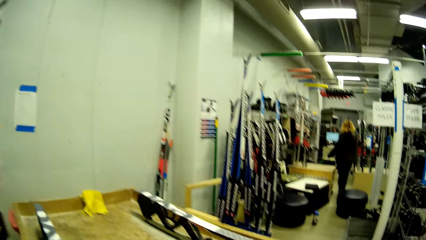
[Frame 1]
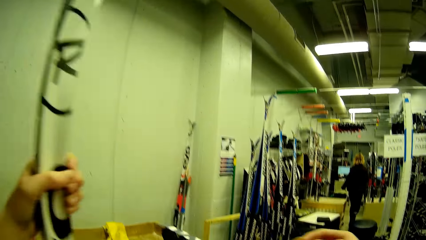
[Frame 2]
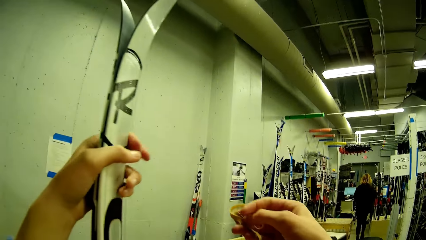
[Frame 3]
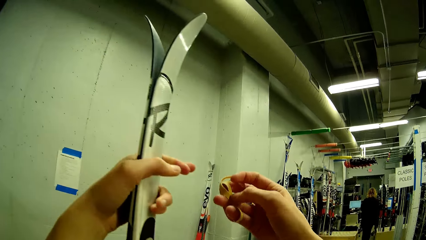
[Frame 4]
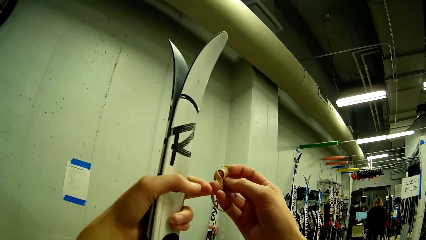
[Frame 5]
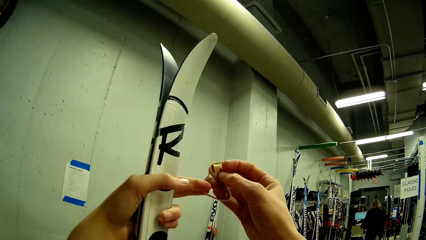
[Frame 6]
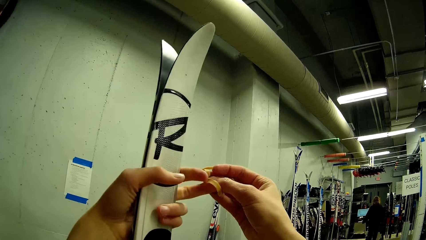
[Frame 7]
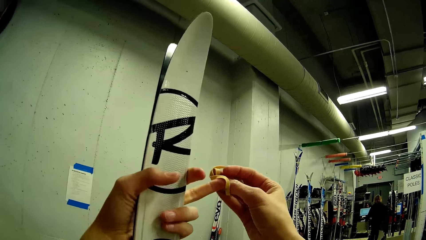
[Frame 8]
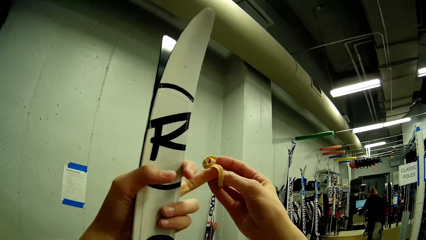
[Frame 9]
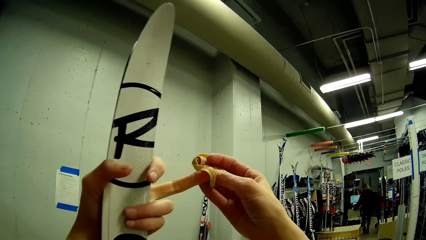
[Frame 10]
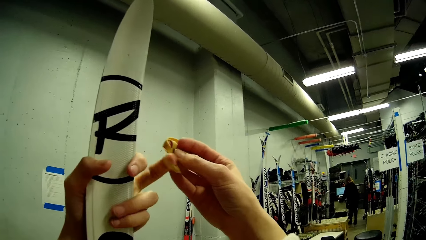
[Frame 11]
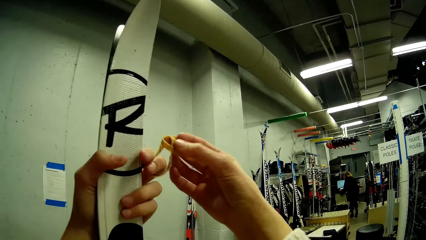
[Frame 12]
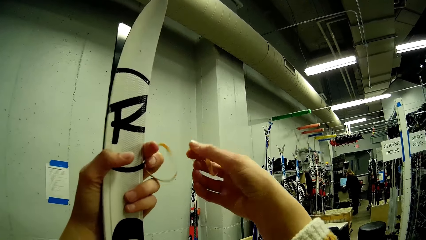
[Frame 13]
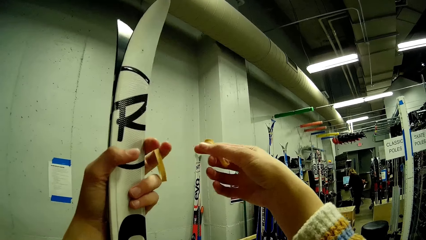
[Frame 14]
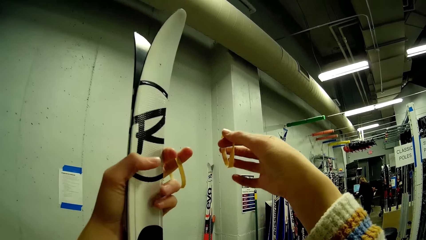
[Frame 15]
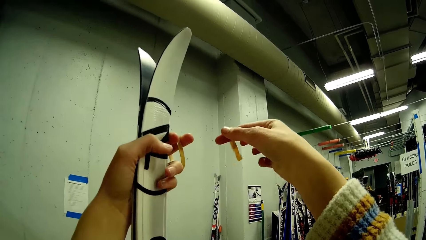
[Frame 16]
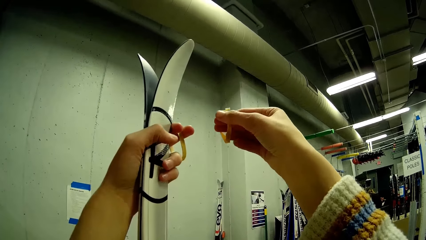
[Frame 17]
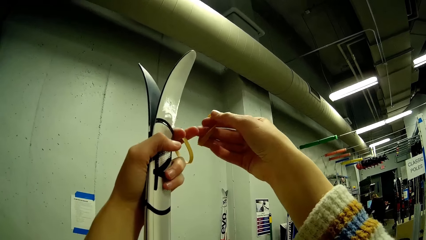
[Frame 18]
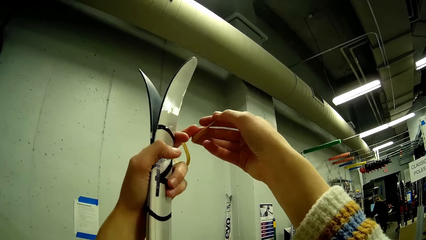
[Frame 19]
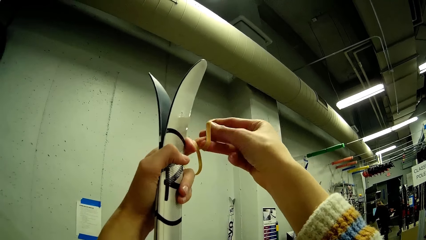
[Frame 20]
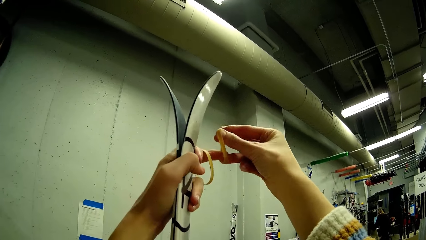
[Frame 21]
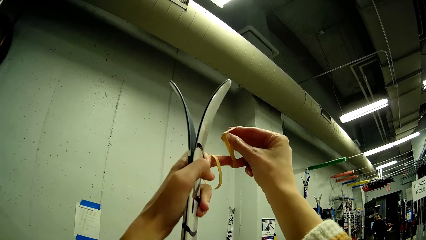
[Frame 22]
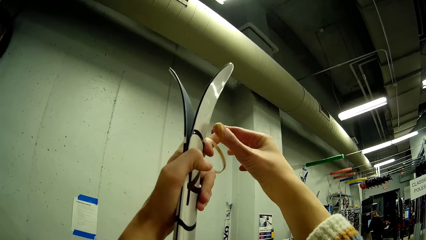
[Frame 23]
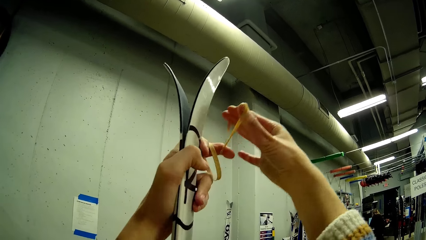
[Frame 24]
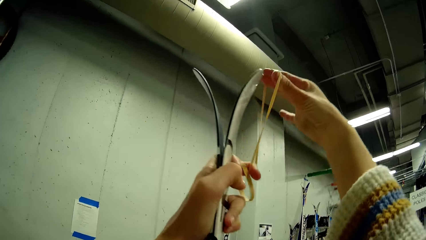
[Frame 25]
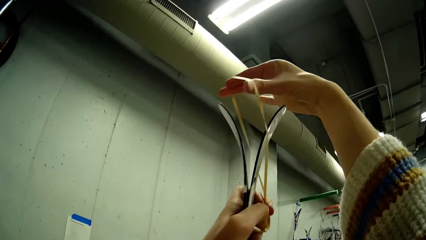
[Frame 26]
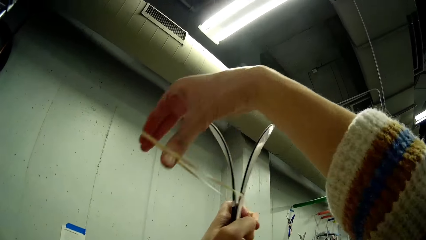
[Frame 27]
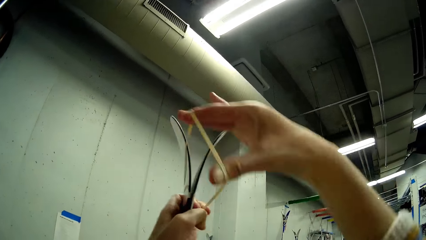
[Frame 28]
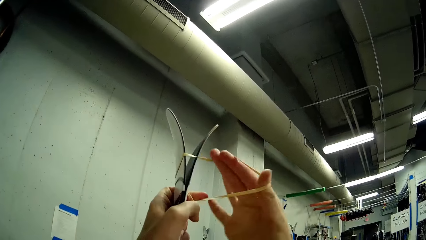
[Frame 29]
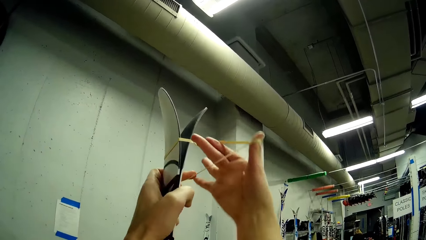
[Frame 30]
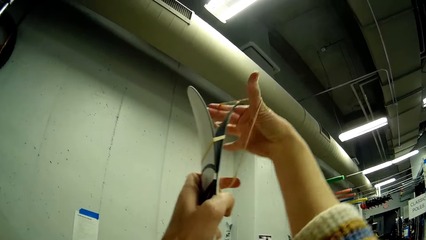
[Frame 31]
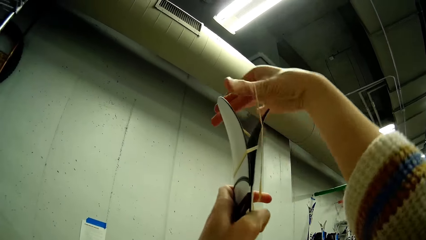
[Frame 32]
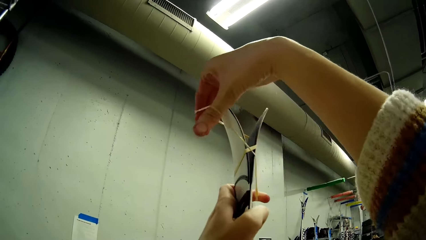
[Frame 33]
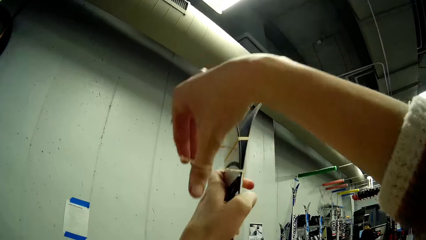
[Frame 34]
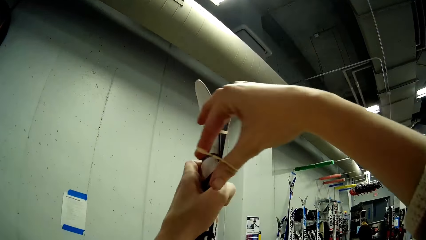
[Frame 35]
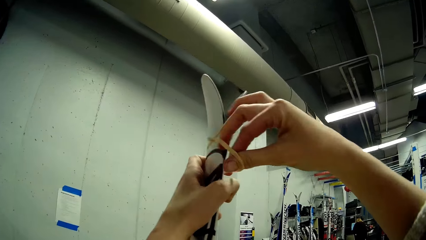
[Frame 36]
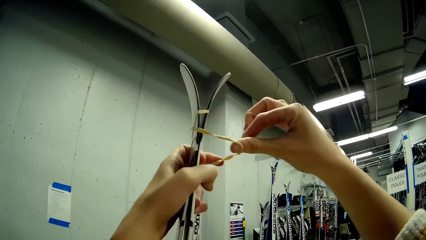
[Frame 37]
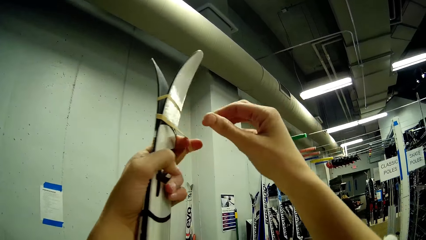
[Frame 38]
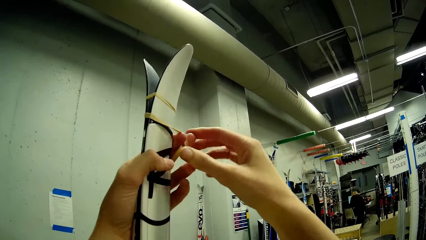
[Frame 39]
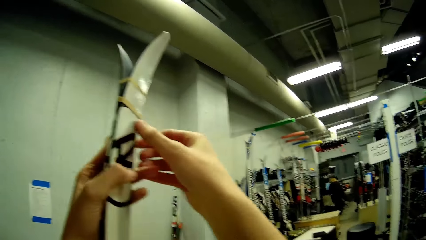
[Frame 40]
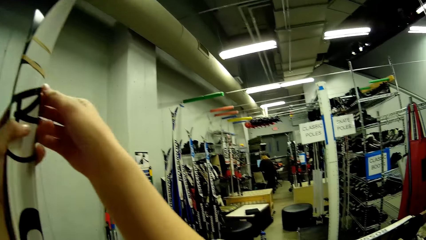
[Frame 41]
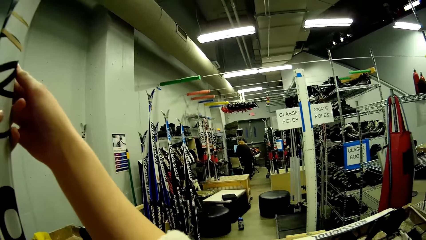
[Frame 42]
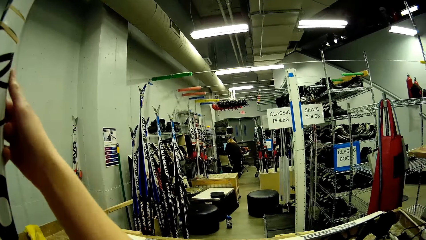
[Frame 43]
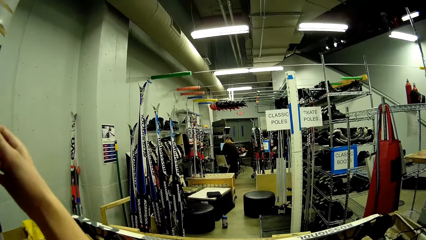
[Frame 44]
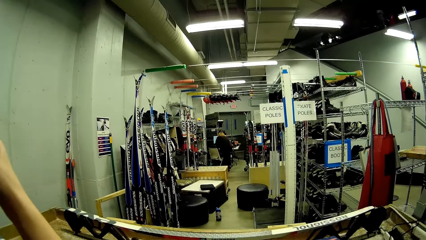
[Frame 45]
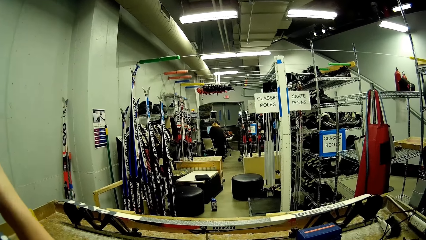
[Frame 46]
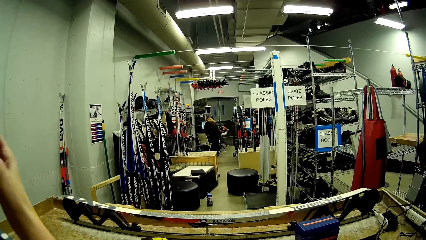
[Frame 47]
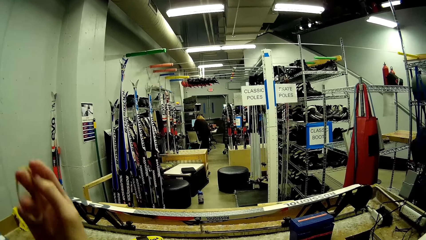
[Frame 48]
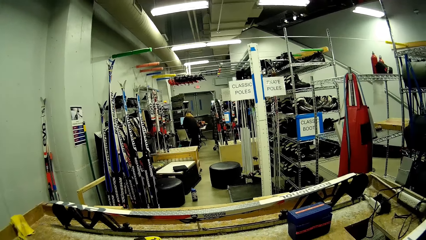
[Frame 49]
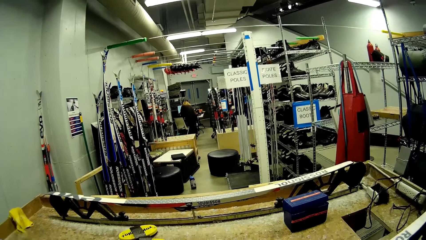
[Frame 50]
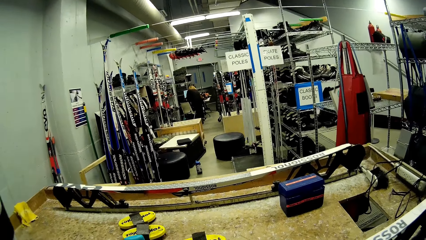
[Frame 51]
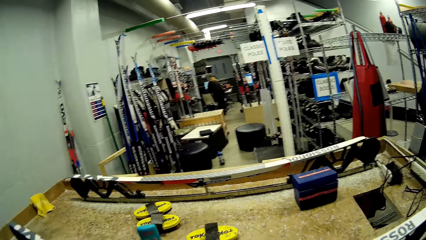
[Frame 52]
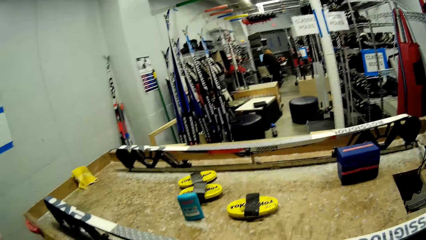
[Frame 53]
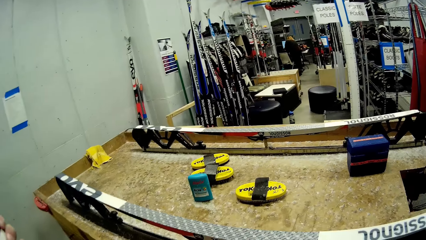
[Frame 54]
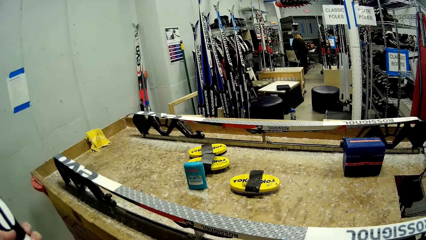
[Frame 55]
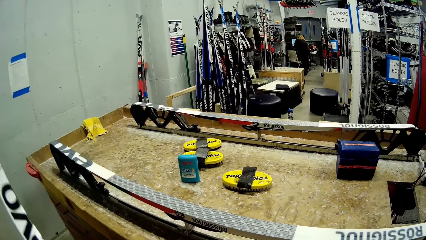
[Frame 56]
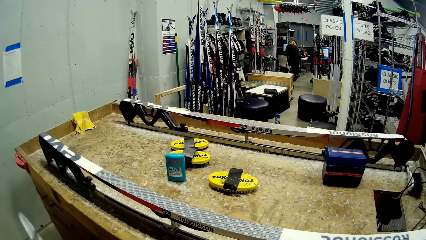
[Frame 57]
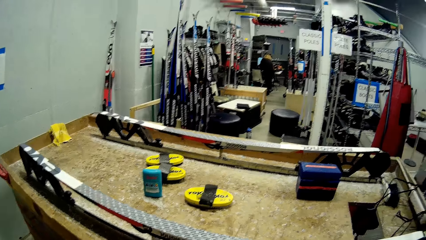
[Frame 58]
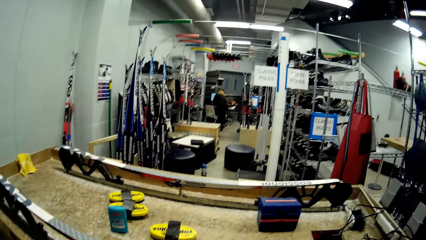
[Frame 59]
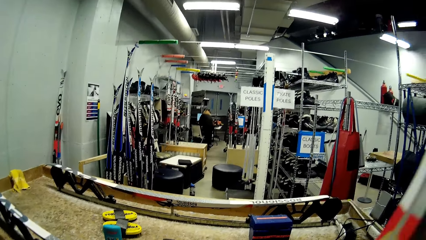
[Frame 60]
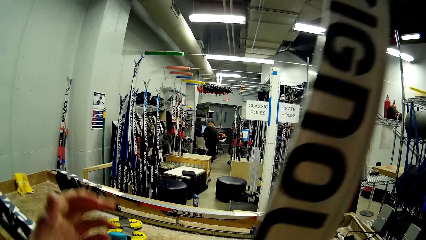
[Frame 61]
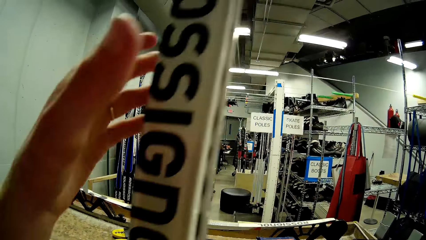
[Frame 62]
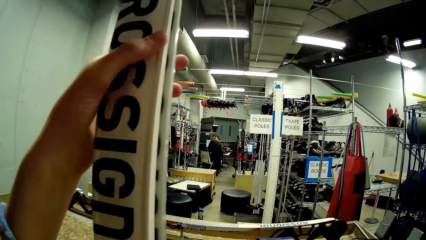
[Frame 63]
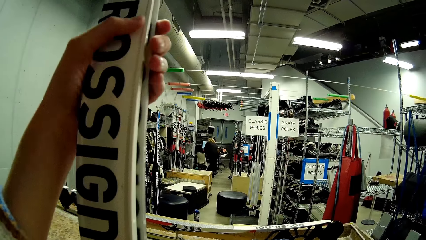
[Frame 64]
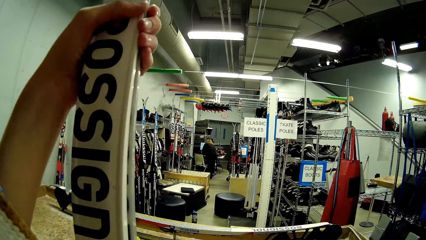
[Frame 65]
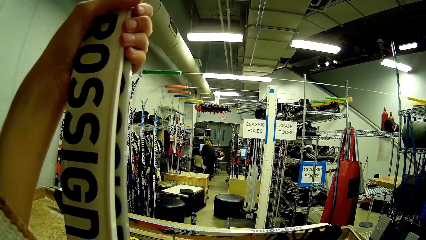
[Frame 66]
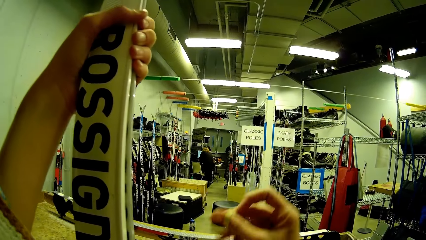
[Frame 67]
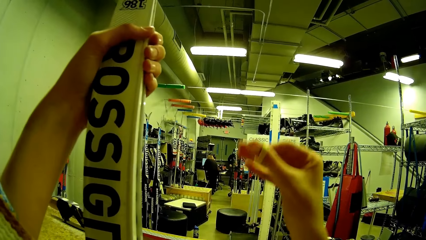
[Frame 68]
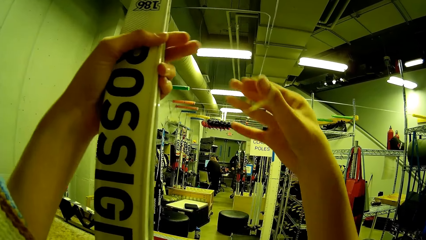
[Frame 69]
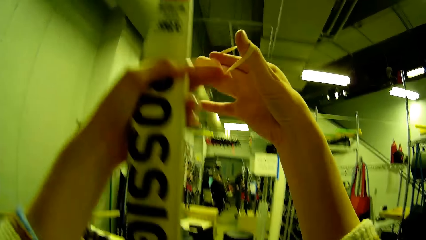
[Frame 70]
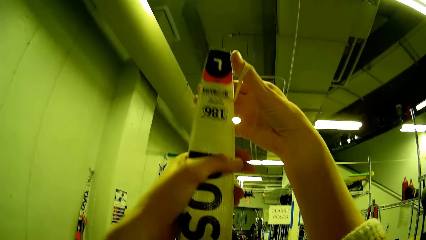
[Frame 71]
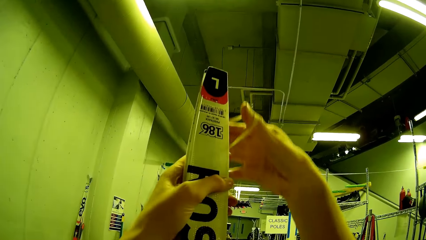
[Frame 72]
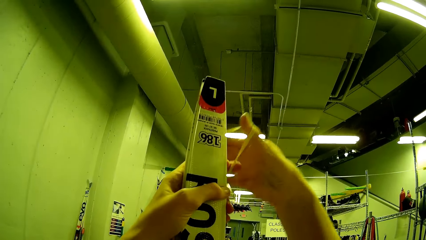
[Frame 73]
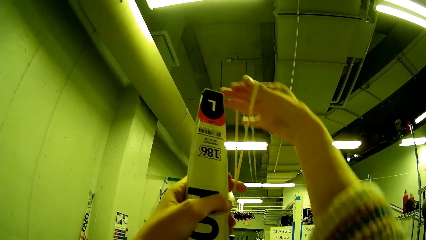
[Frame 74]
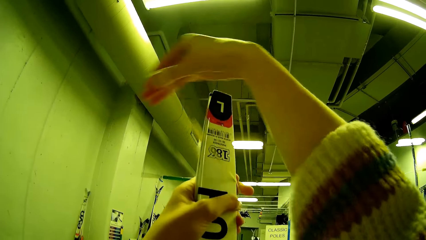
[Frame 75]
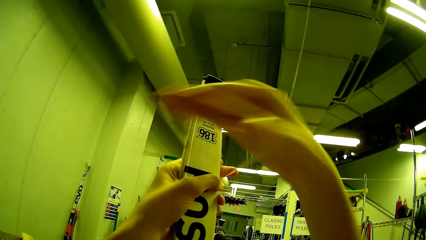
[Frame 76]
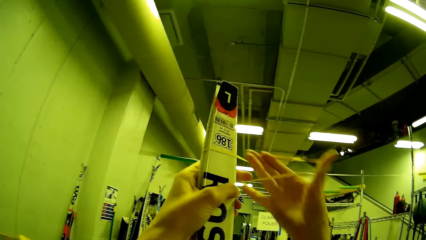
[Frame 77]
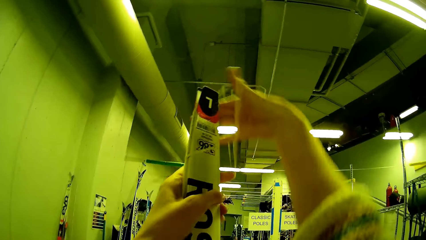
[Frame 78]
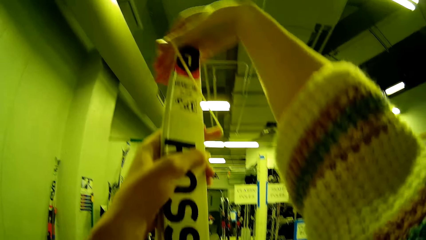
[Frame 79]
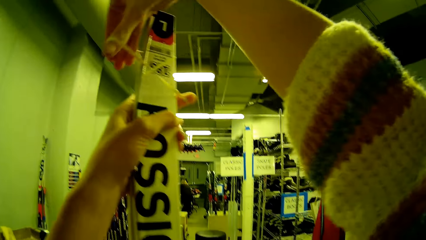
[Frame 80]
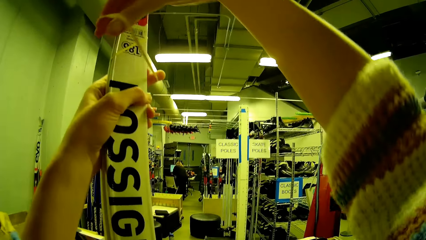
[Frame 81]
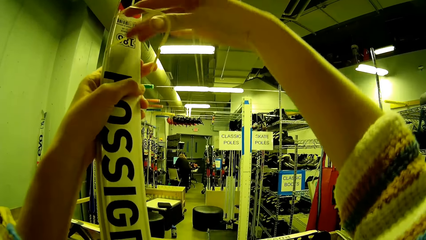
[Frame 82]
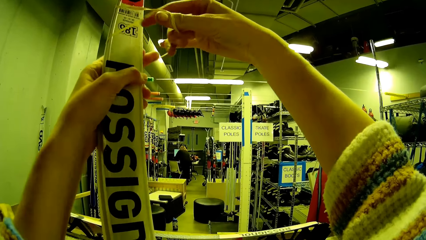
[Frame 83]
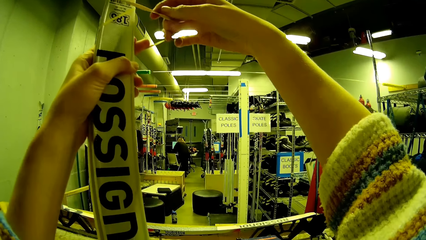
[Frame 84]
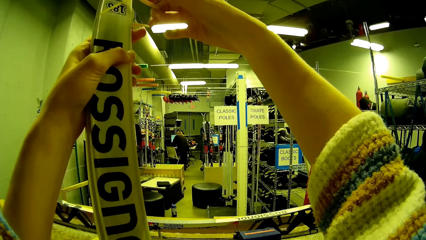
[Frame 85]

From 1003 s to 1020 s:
The camera wearer puts a rubber on her left middle finger. She aligns the rubber bands. She ties the ski with the rubber in her right hand. She flips the ski over with both hands. She holds the ski with her left hand. She ties the ski with the rubber in her right hand.
